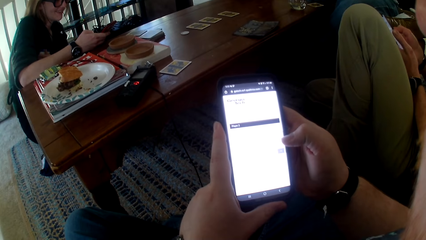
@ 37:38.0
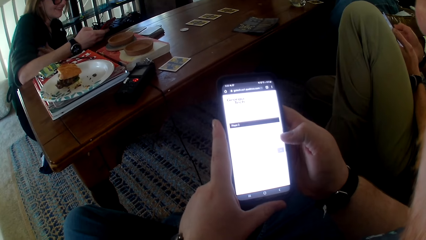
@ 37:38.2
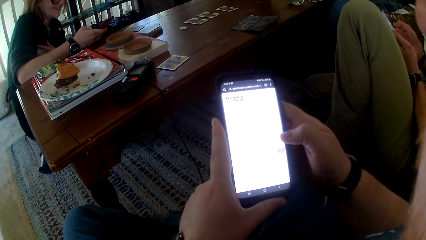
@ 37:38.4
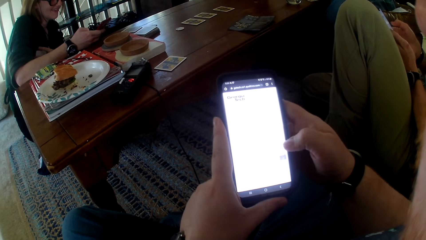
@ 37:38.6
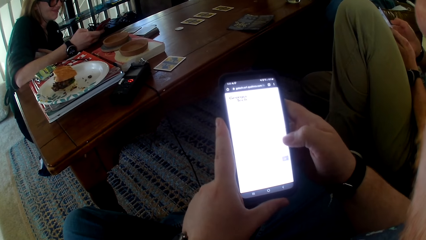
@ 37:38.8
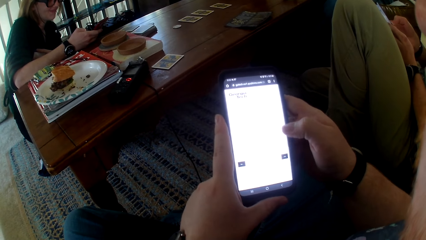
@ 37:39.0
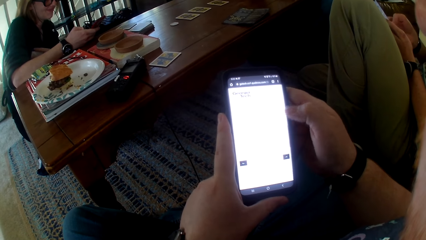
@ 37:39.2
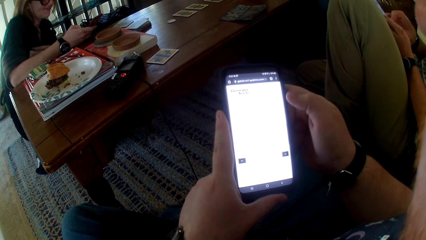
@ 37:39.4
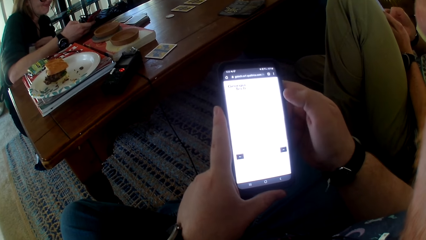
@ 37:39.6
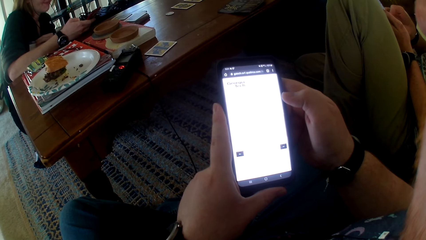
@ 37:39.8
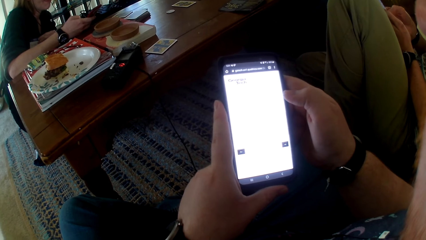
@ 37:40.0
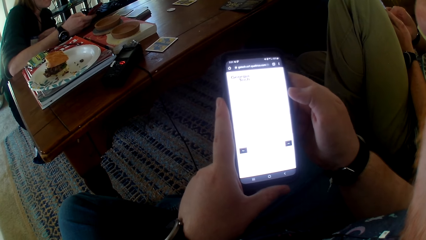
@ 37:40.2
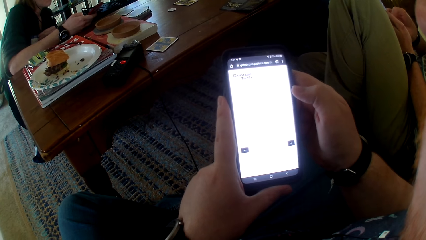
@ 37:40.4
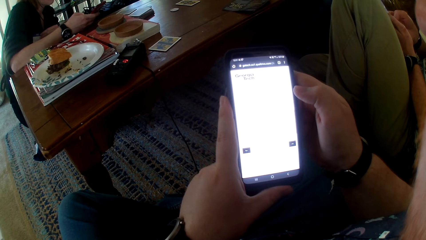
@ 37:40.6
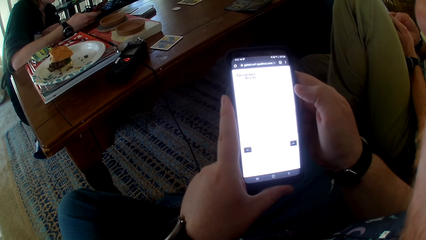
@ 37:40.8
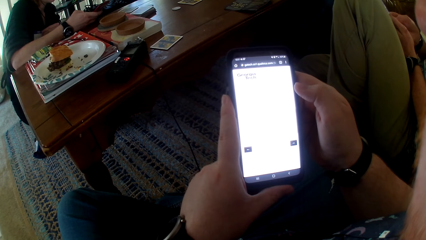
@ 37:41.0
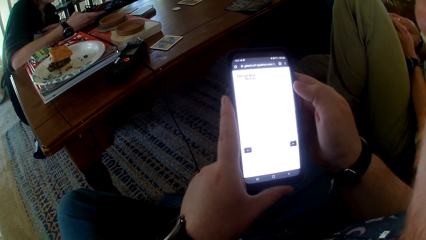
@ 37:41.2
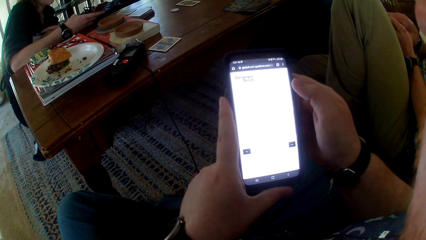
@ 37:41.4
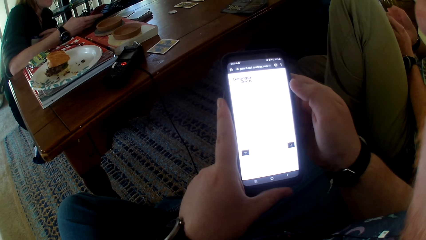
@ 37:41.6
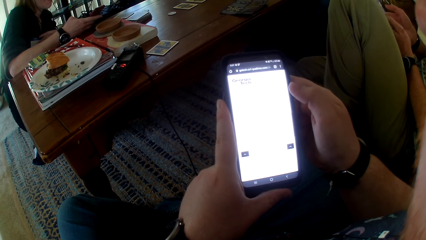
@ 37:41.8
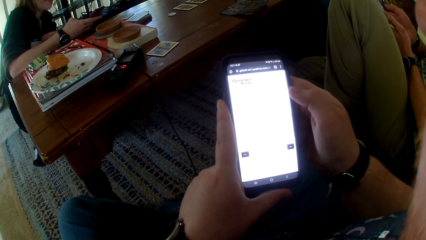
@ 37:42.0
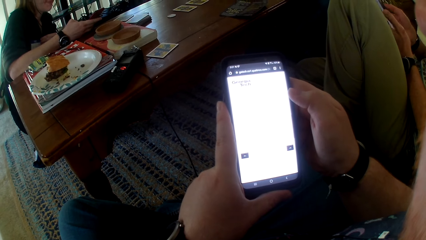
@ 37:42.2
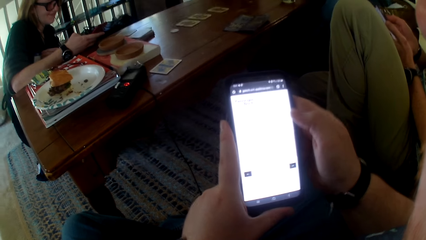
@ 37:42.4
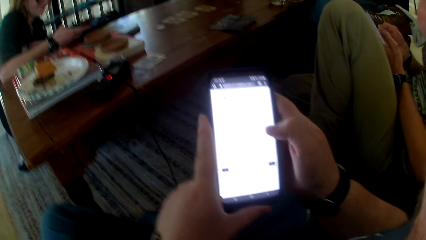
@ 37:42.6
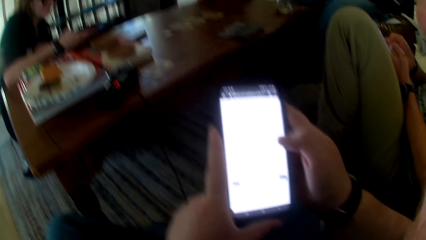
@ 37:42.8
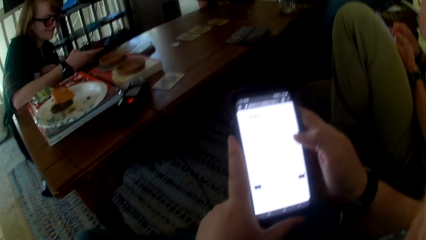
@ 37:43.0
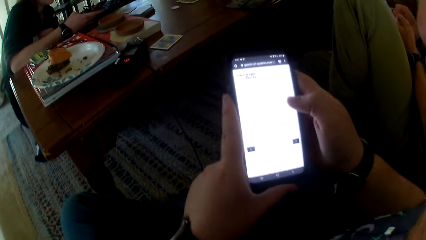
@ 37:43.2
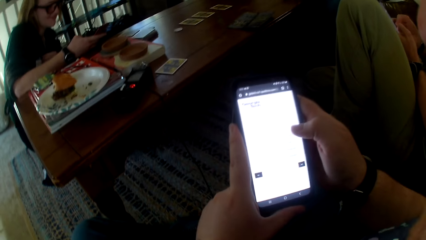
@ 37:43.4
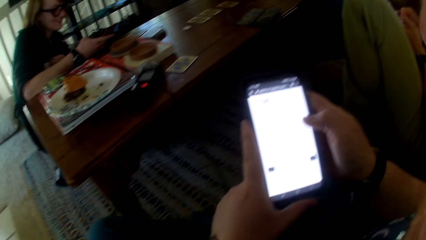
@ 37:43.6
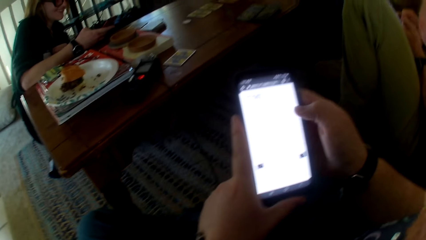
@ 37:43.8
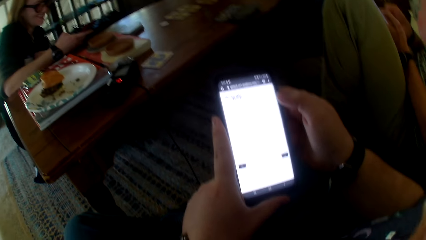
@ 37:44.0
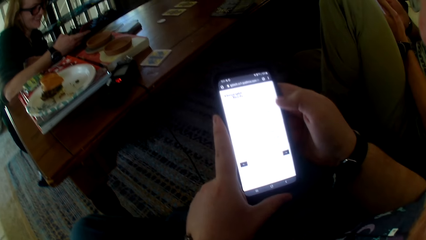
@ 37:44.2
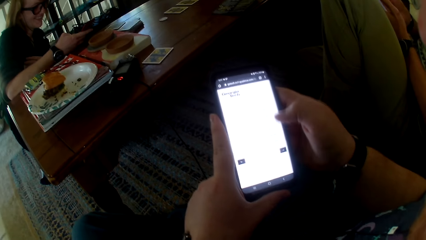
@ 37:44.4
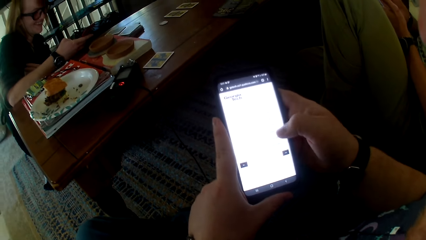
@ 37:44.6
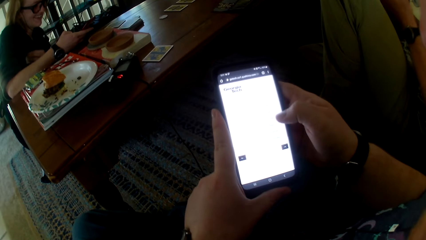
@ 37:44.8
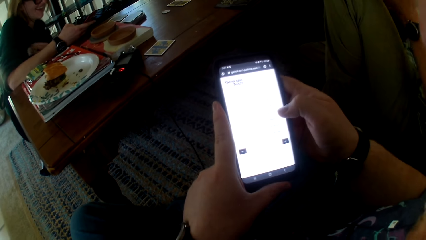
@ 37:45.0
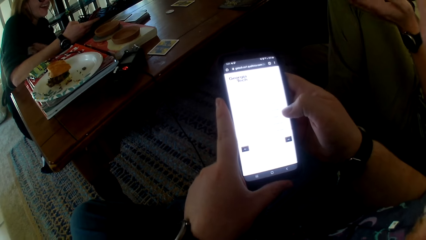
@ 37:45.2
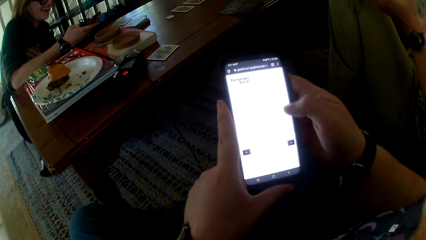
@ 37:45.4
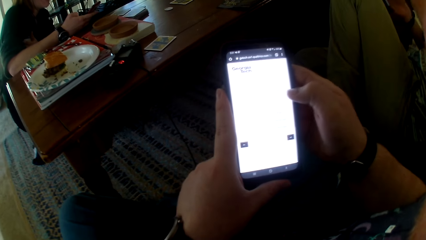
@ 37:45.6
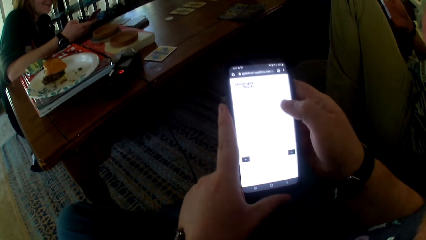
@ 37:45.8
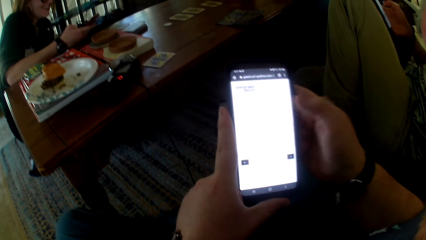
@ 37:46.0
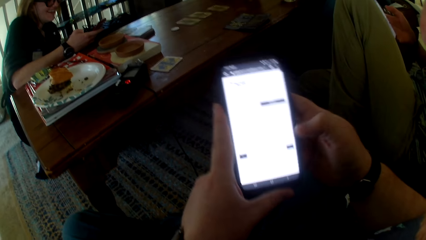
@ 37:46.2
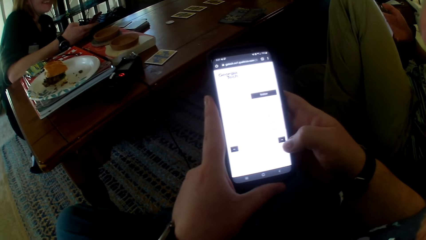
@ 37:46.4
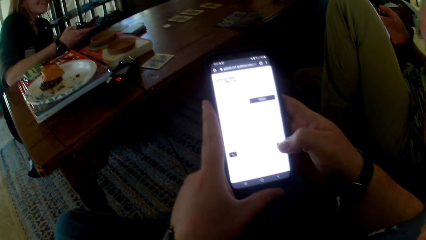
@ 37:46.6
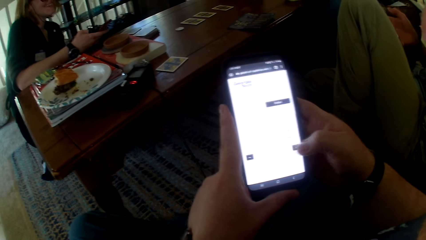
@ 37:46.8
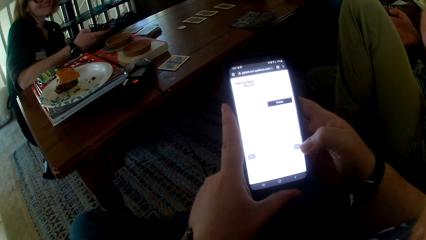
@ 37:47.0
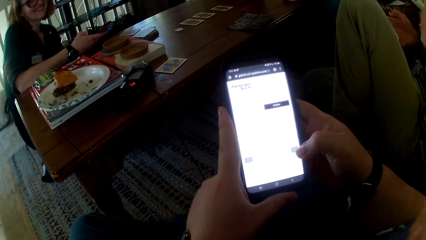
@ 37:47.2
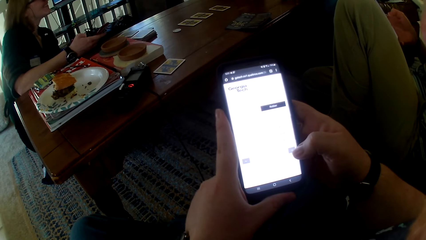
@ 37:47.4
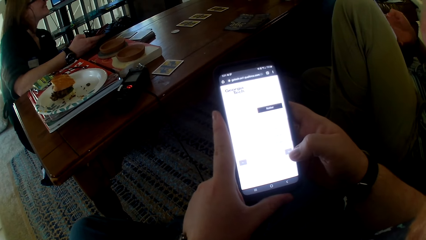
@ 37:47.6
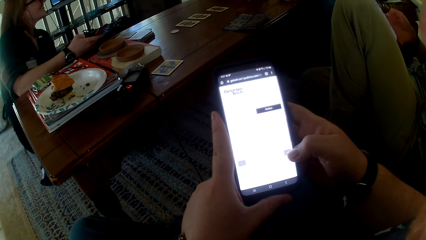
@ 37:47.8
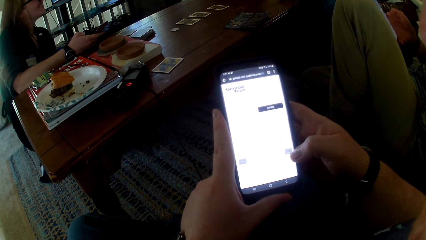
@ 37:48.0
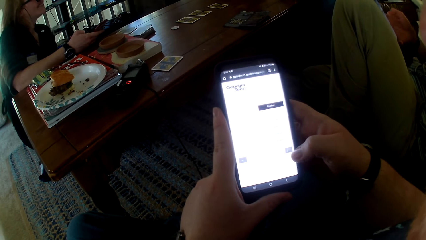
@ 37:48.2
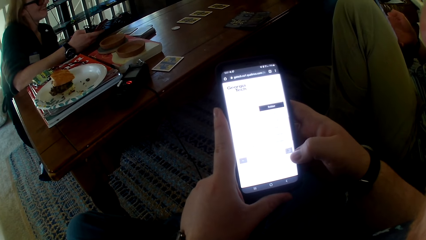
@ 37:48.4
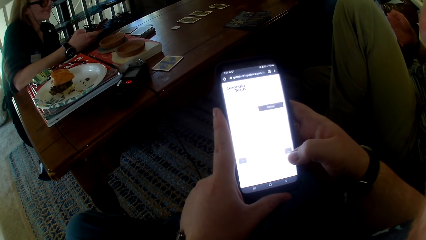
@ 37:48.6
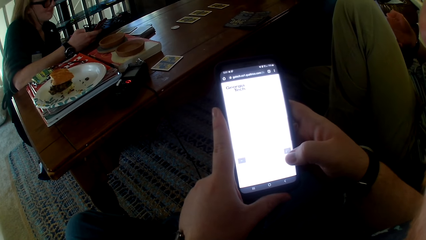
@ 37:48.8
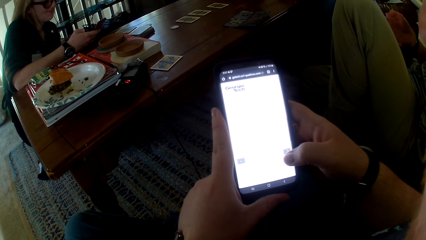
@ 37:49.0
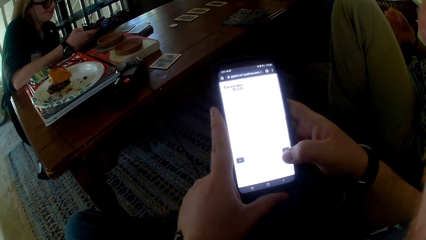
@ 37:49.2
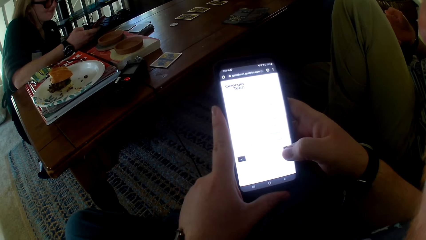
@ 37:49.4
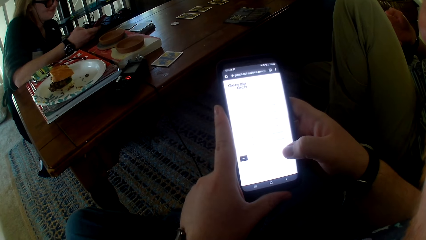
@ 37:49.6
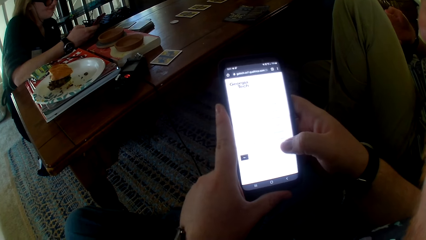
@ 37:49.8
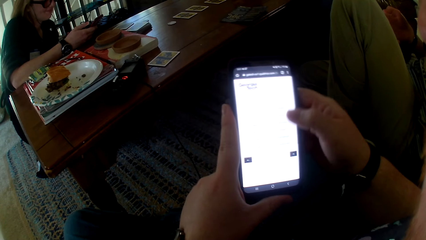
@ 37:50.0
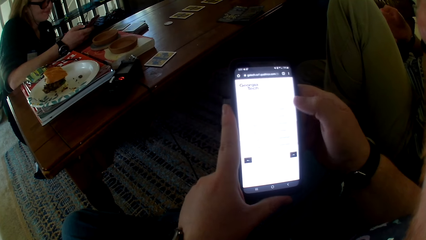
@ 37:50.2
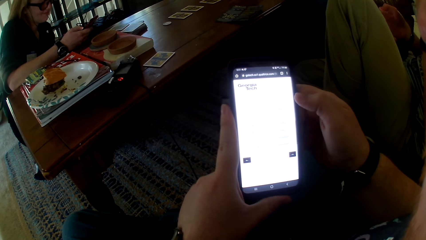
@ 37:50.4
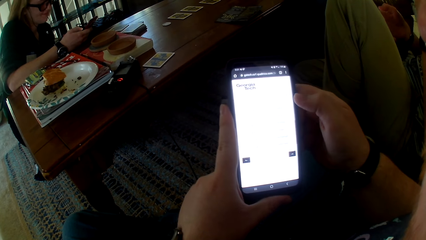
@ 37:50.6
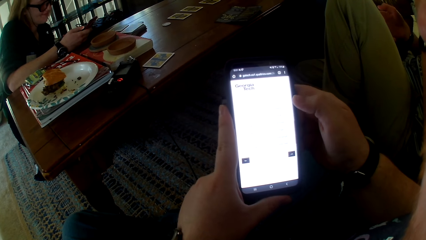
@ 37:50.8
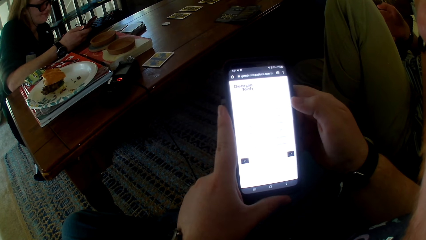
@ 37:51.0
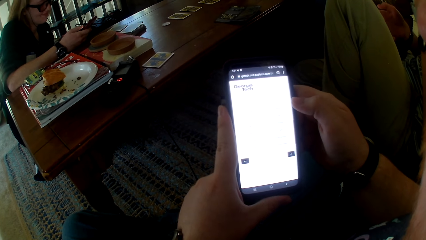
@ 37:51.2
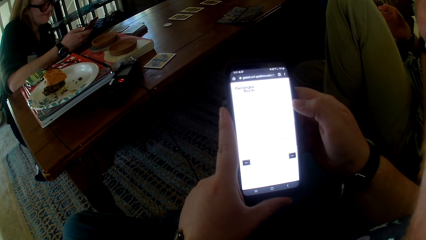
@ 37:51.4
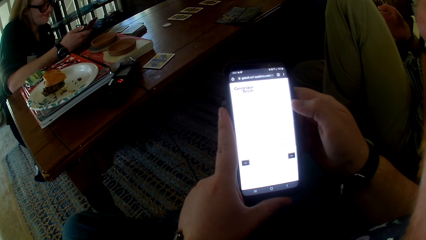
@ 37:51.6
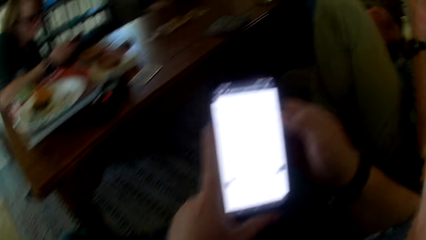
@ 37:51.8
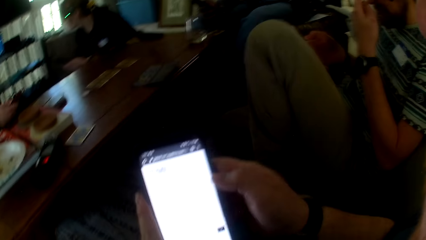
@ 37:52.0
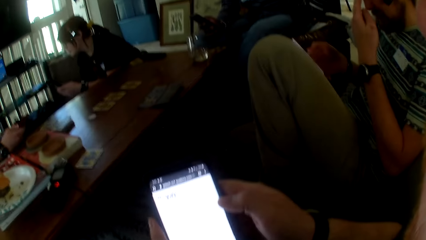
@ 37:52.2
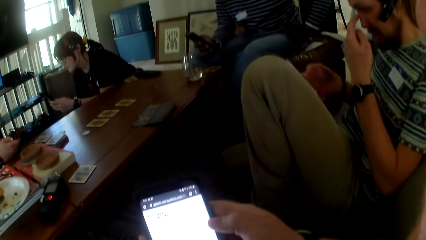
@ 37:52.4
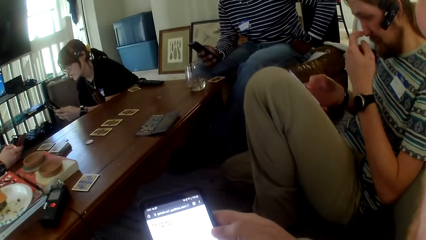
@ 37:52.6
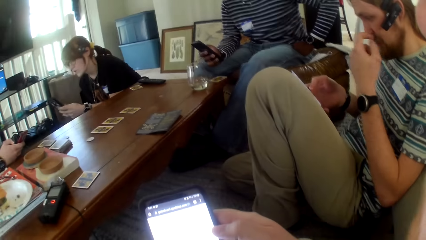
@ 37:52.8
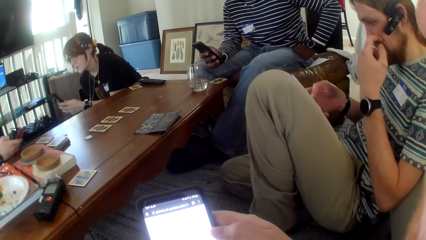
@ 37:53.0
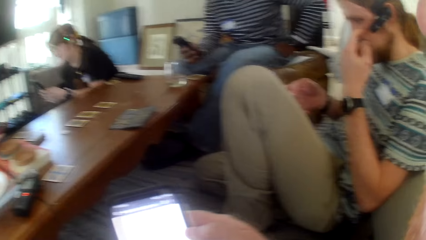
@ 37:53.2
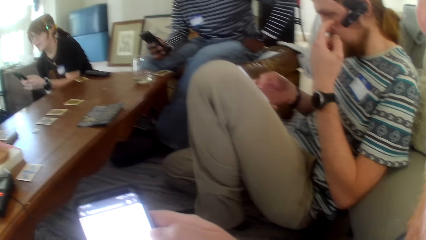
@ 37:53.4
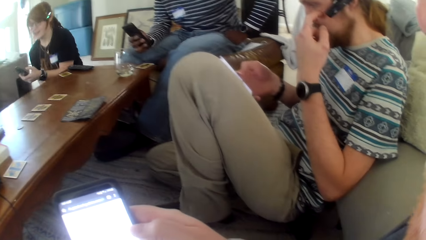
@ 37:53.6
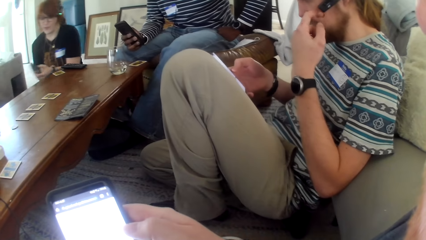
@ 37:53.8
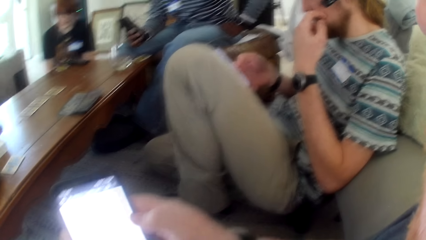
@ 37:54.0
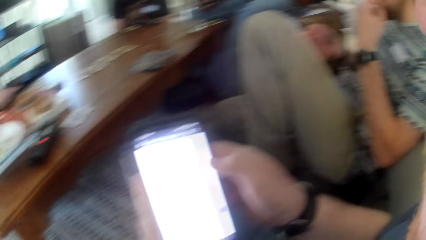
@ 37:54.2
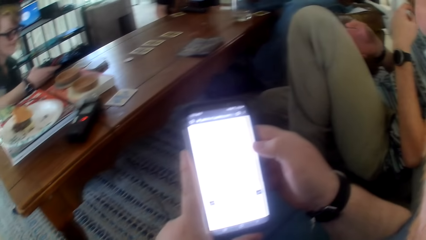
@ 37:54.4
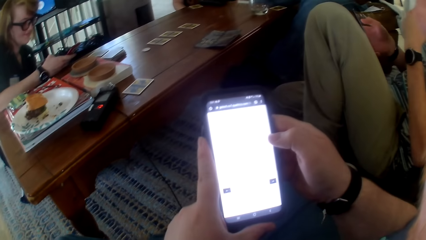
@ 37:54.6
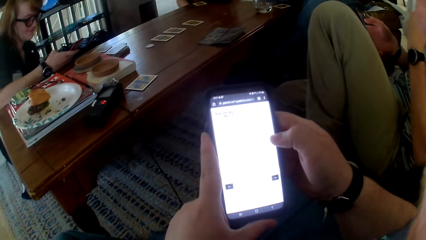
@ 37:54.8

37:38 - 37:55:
A woman uses the phone. The camera wearer talks and uses the phone. The woman talks.
